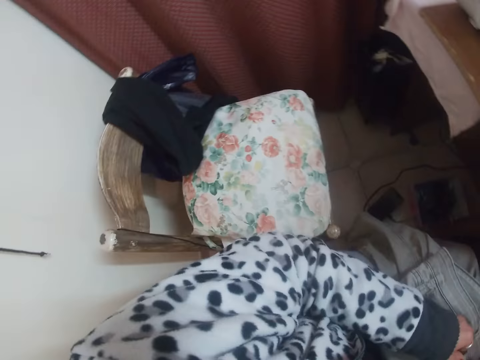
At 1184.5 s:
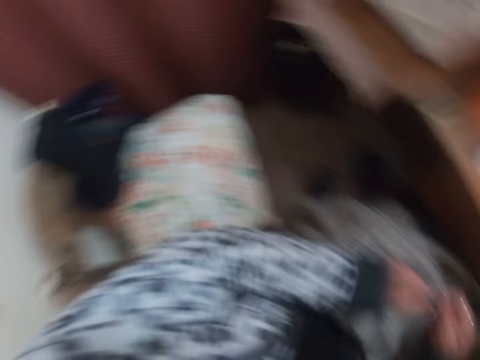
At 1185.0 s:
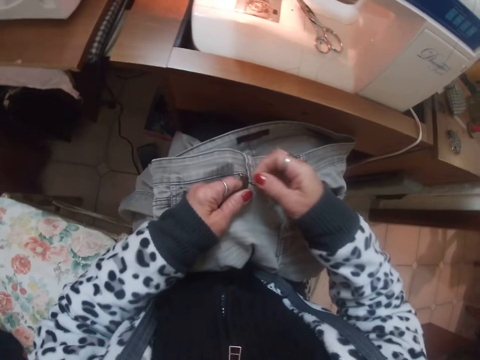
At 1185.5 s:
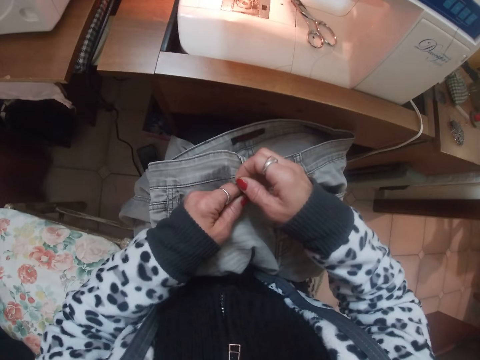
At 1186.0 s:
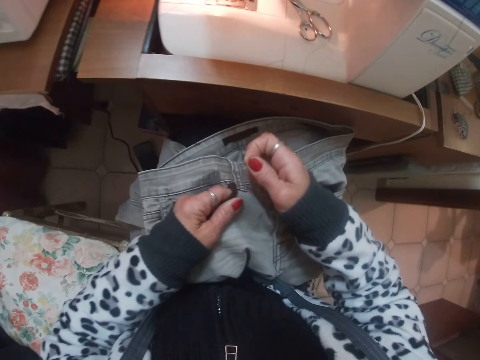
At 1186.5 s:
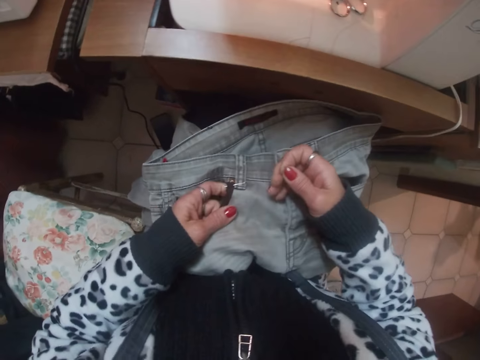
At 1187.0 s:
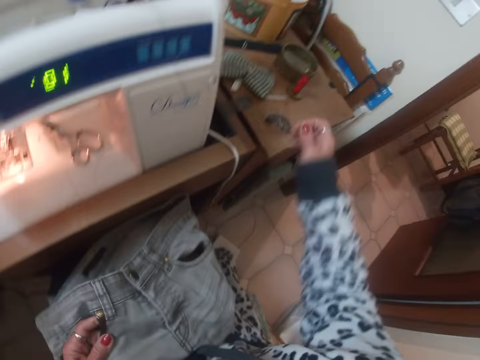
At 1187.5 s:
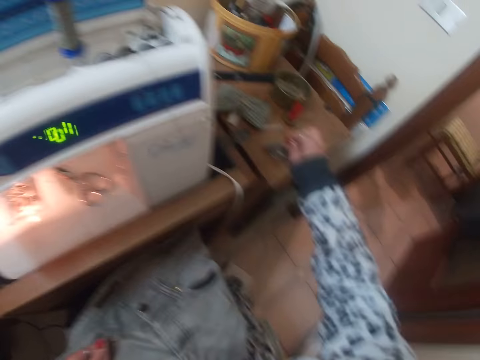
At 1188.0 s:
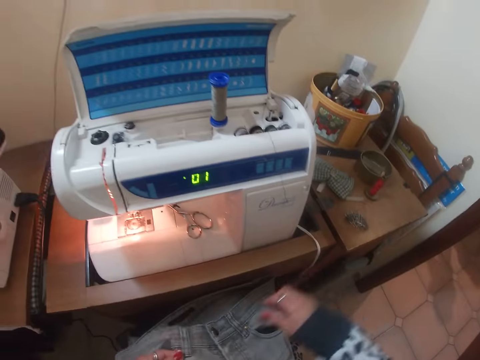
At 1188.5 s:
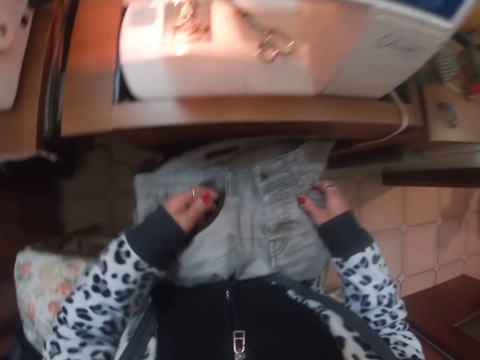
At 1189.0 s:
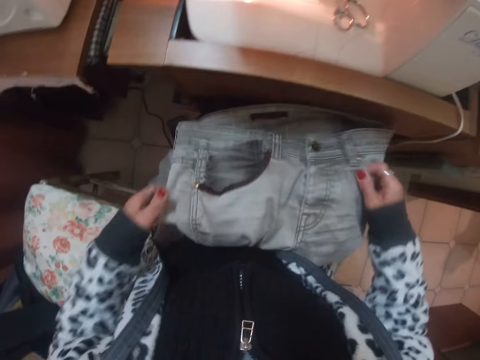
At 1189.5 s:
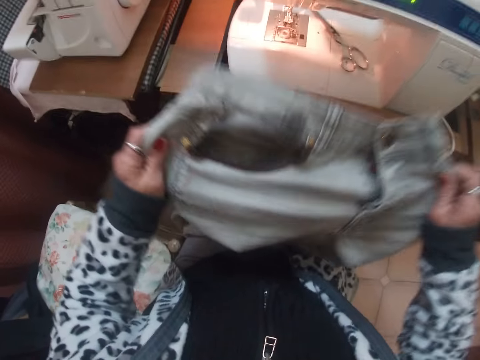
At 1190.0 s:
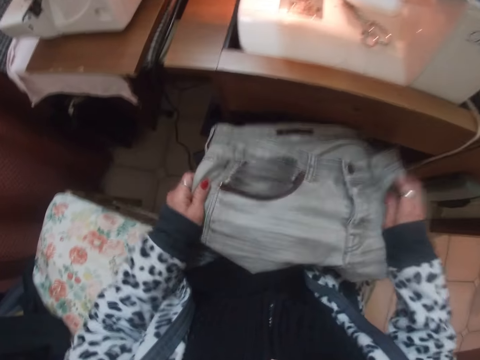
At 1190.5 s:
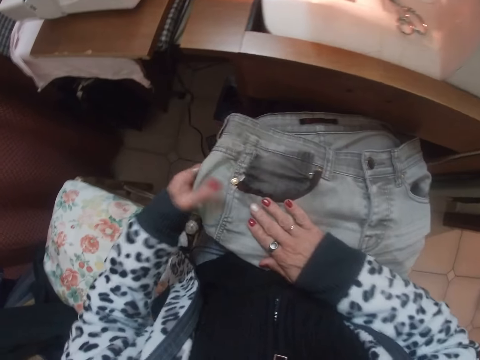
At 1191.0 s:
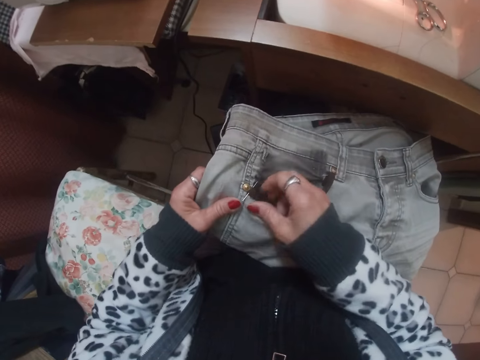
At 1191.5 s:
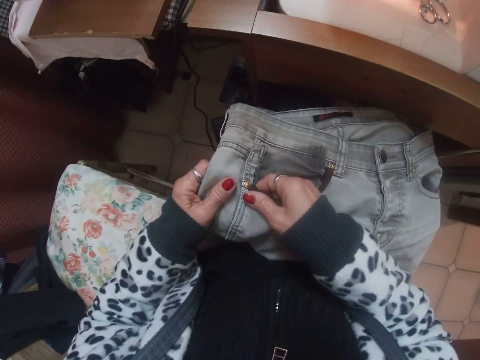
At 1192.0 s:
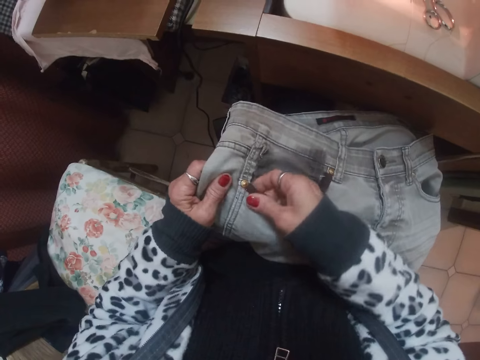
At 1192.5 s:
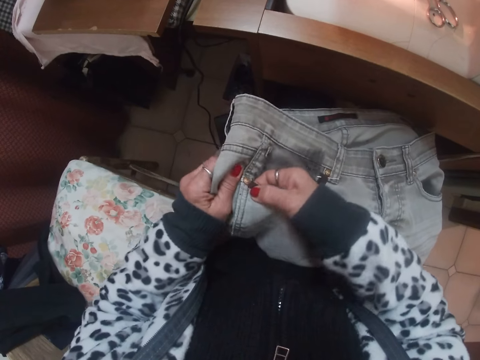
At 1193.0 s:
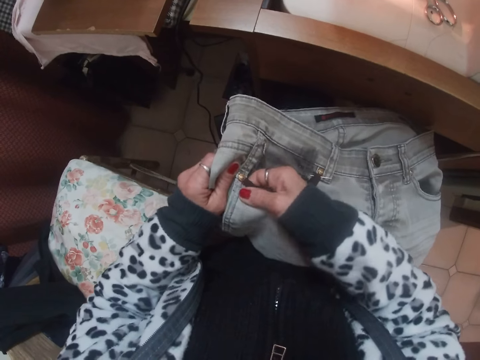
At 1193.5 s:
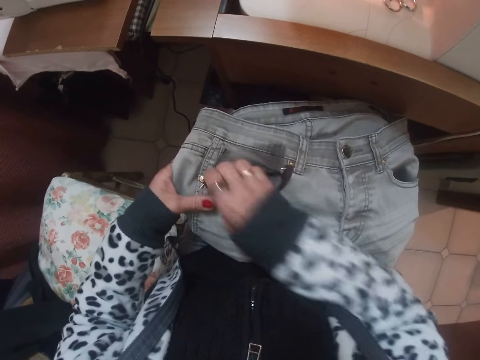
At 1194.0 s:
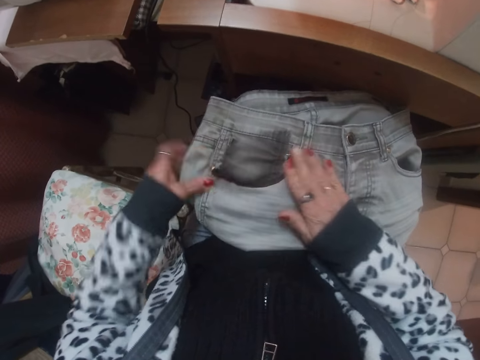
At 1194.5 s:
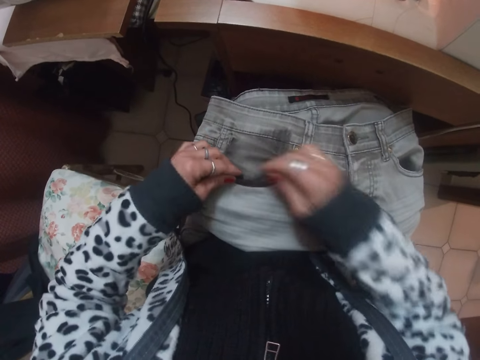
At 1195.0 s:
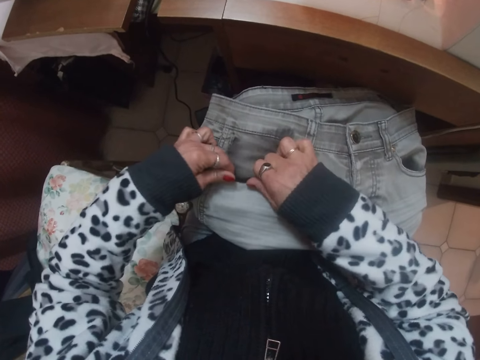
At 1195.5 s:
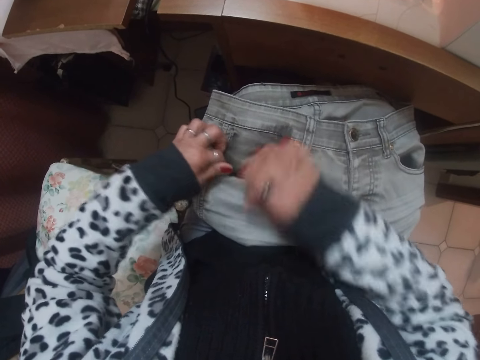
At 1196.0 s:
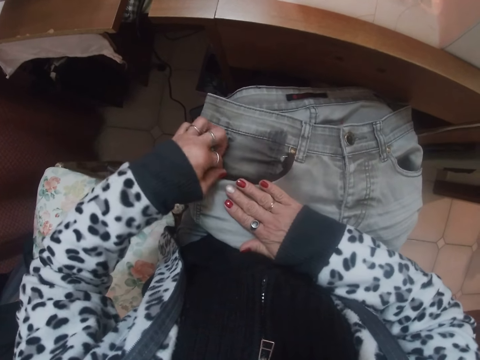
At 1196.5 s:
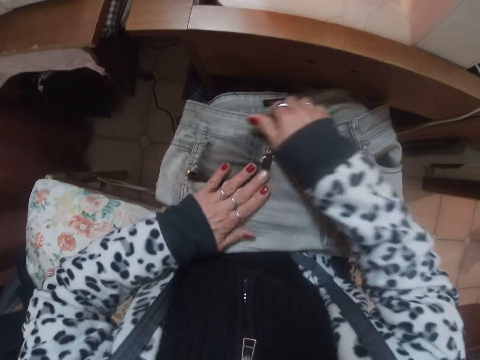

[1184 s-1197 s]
The camera wearer looks aside. They remove a pin from the jeans. They put the pins on the table. They put the jeans on the table. They hold up the jeans. They straighten the jeans. They adjust the pin. They adjust the jeans.

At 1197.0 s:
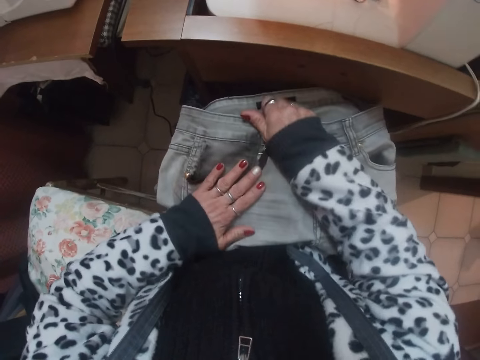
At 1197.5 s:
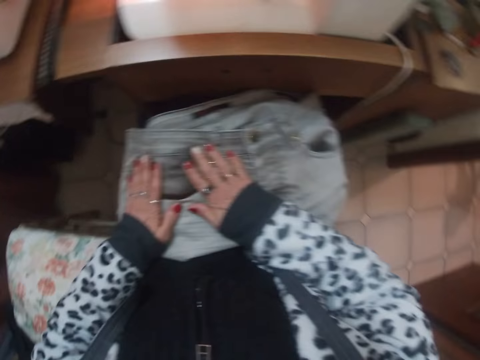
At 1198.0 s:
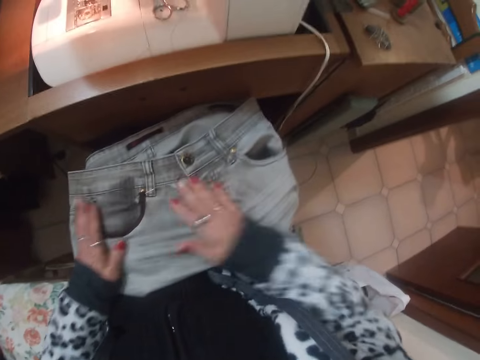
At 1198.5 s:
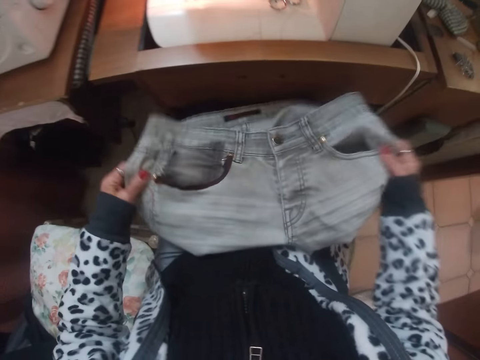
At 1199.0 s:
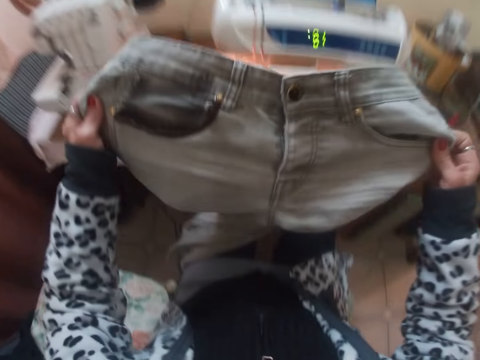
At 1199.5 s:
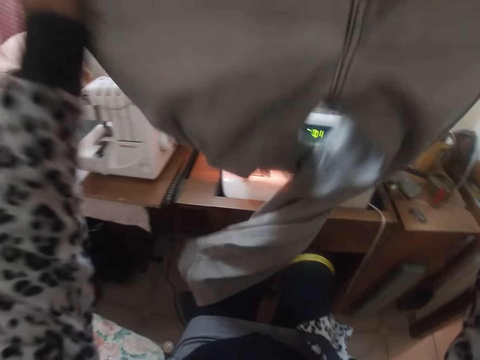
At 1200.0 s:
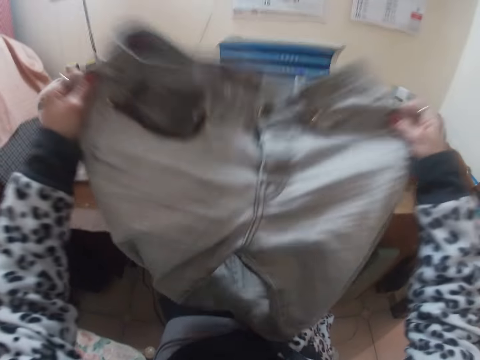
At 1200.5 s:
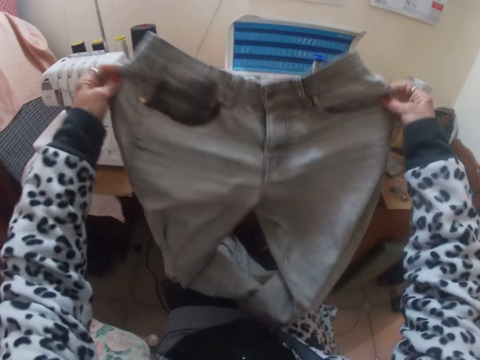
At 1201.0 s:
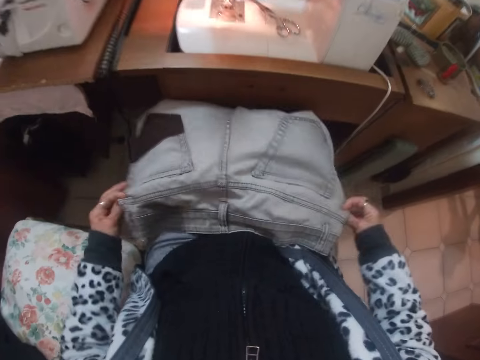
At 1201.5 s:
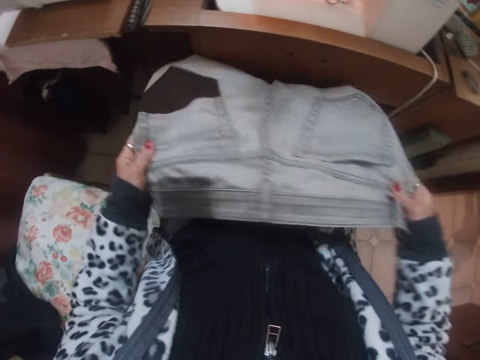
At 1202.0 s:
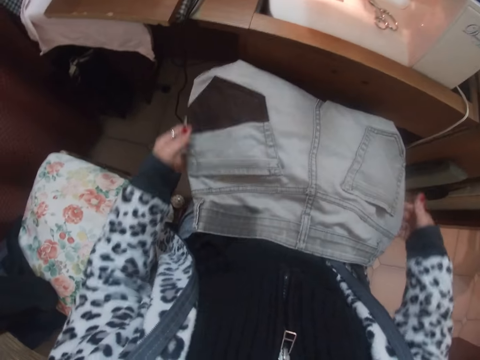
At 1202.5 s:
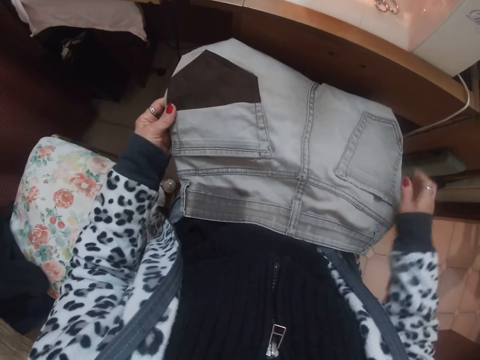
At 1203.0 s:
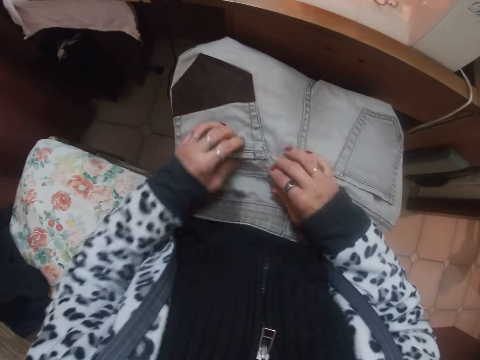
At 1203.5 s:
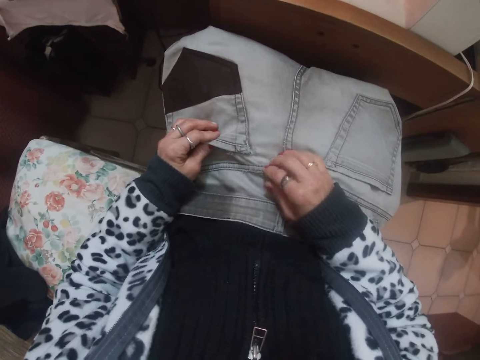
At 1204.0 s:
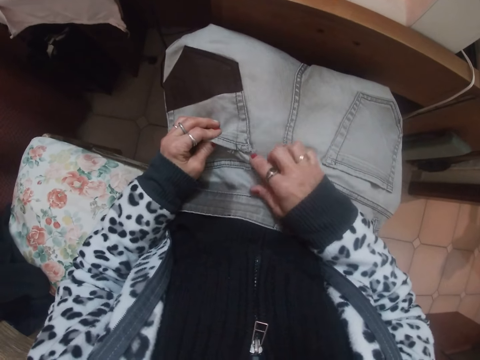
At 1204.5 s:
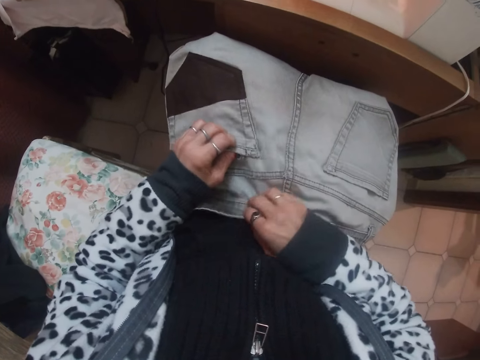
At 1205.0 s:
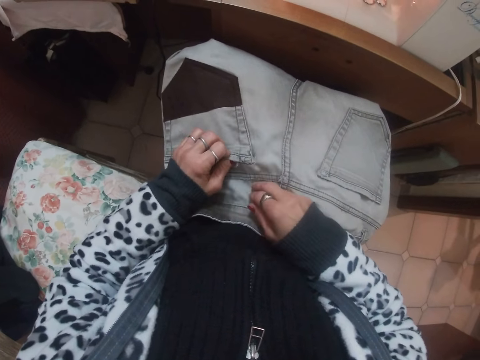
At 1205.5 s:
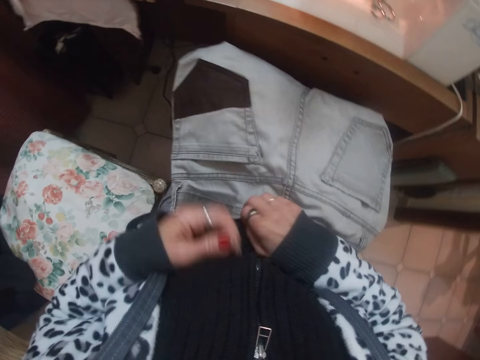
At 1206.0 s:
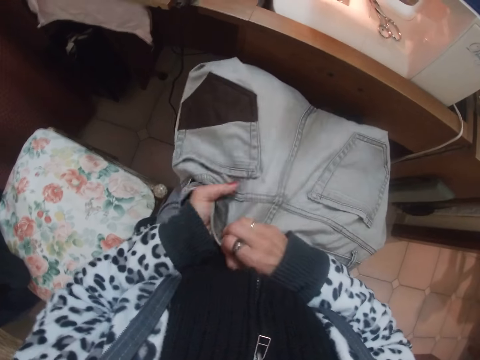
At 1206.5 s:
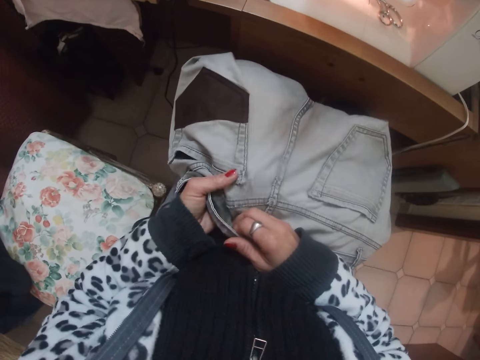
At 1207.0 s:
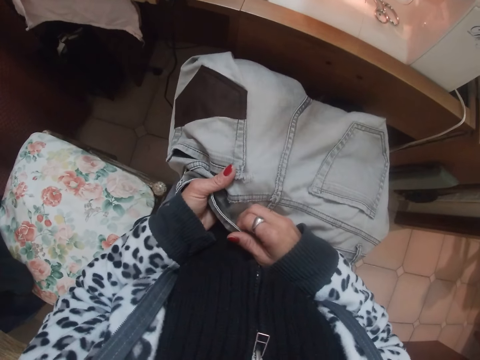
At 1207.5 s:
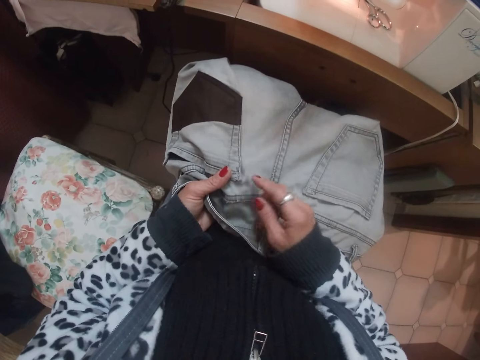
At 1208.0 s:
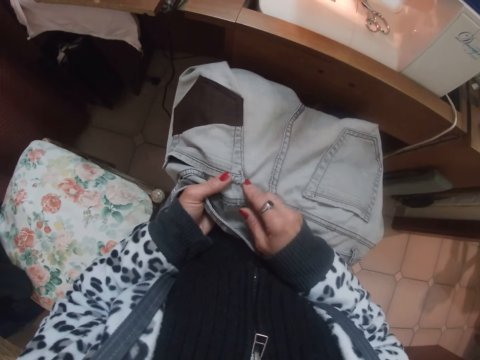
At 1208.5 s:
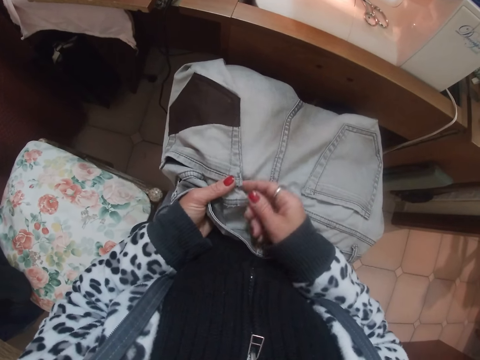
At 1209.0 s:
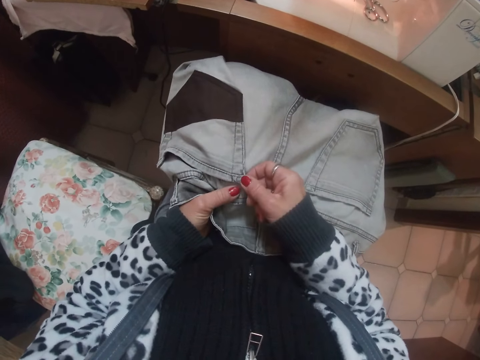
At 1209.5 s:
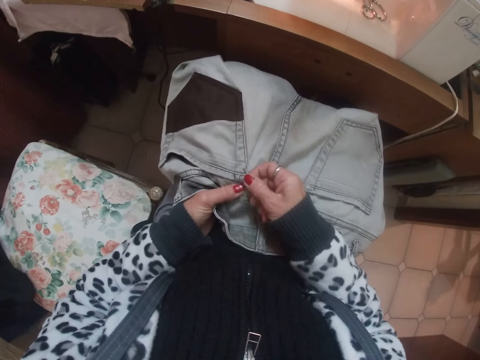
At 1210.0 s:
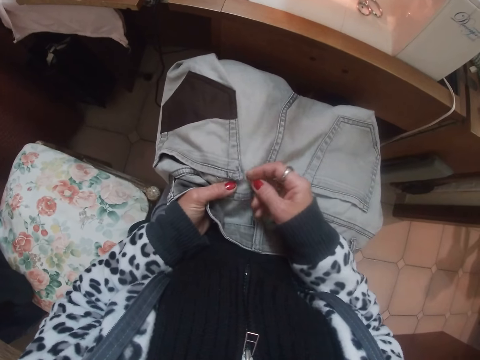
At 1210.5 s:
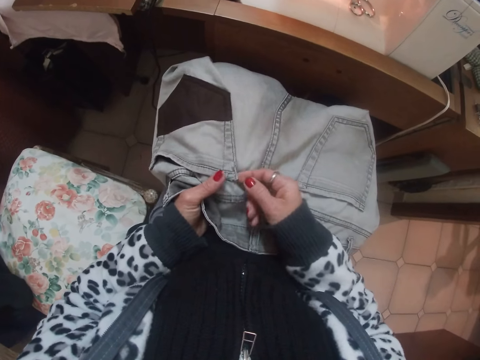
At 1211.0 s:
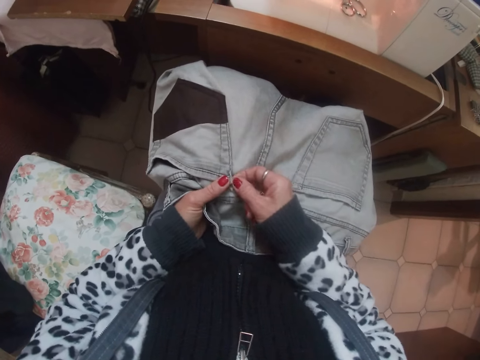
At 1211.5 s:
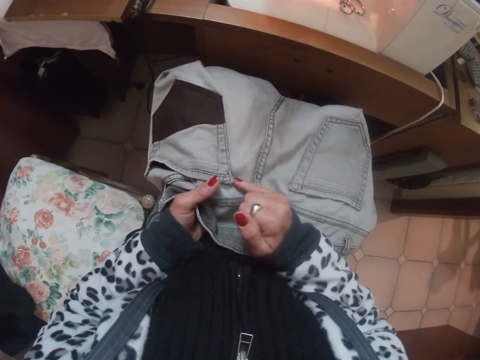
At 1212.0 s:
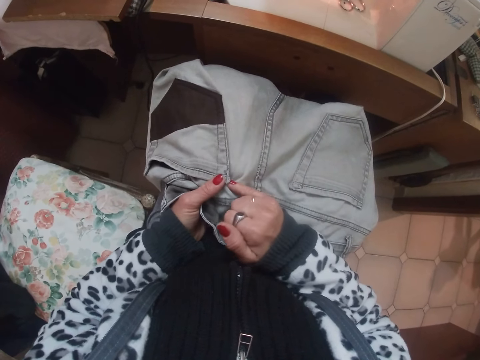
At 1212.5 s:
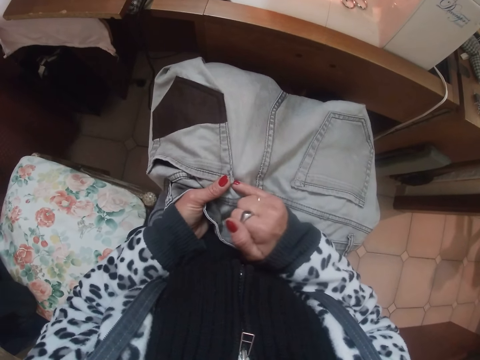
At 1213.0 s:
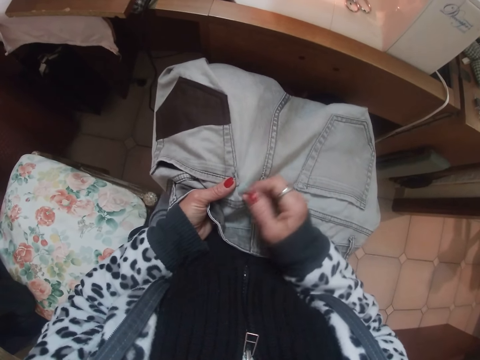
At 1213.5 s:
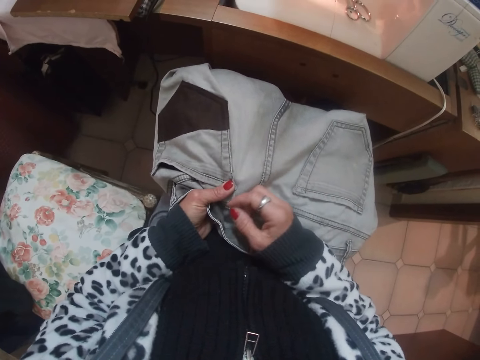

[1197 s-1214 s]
The camera wearer holds up the jeans. They flip the jeans to the back. They look at the jeans. They straighten the jeans.
